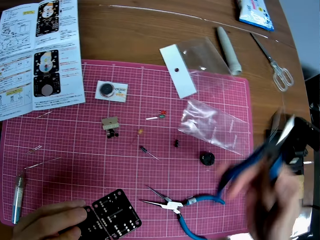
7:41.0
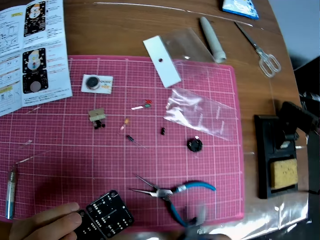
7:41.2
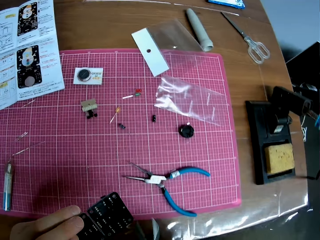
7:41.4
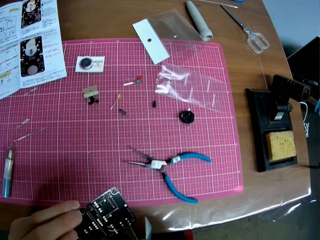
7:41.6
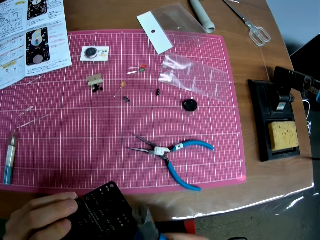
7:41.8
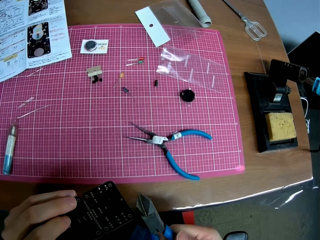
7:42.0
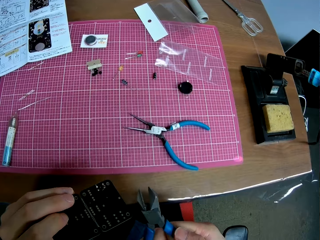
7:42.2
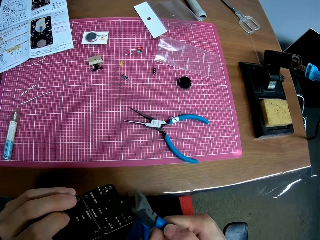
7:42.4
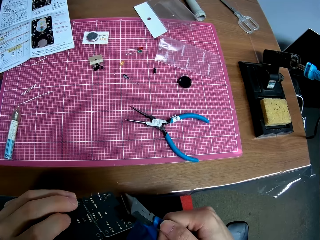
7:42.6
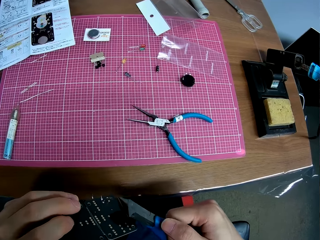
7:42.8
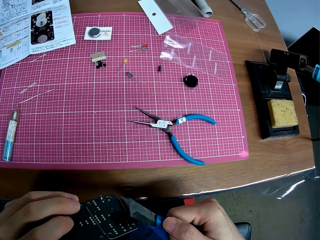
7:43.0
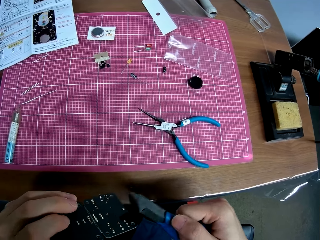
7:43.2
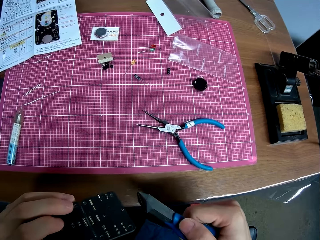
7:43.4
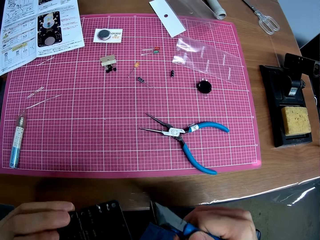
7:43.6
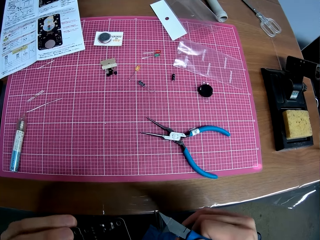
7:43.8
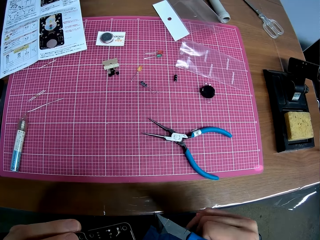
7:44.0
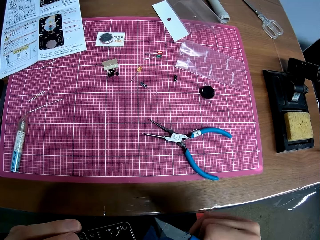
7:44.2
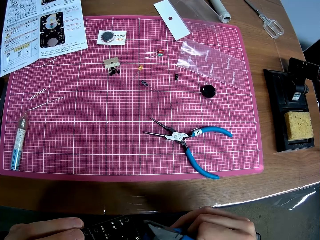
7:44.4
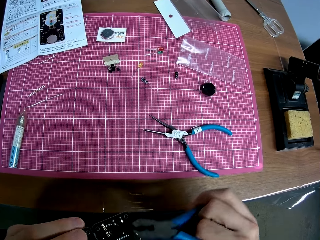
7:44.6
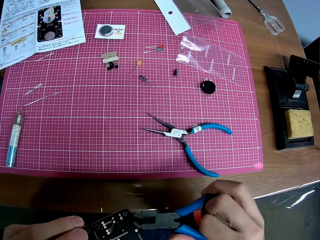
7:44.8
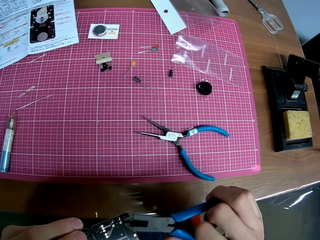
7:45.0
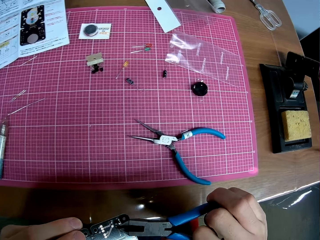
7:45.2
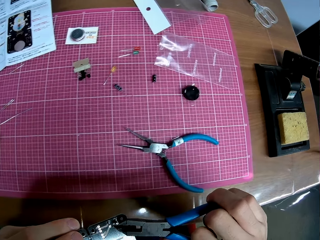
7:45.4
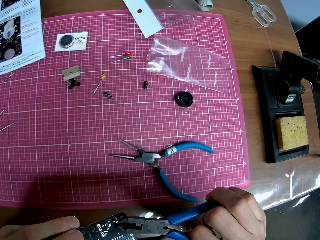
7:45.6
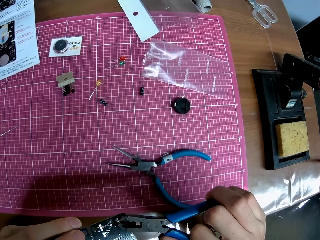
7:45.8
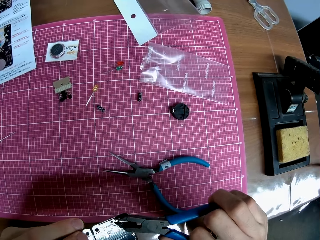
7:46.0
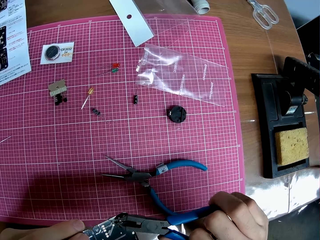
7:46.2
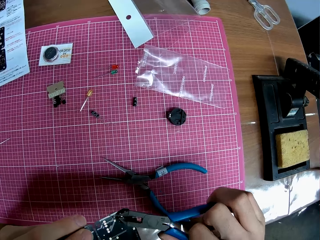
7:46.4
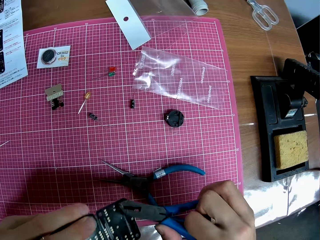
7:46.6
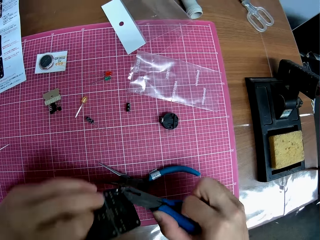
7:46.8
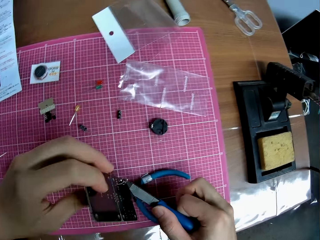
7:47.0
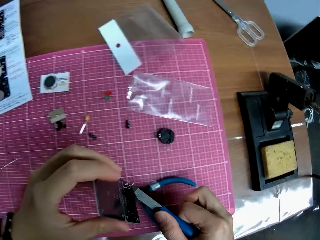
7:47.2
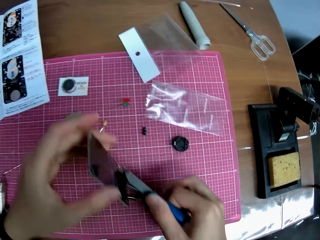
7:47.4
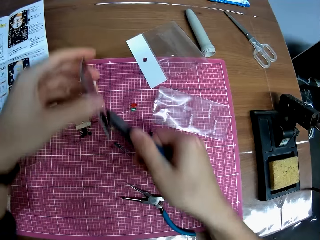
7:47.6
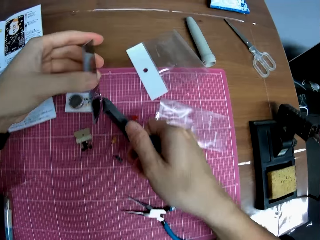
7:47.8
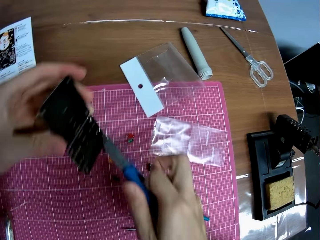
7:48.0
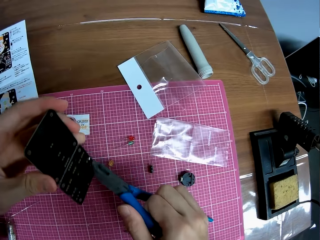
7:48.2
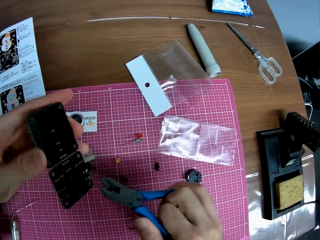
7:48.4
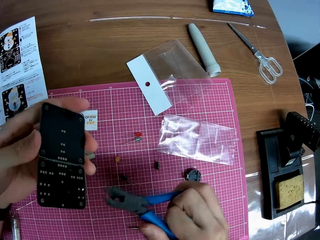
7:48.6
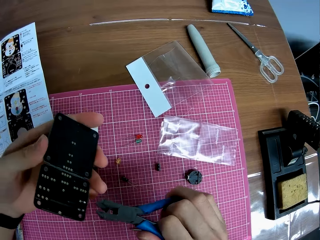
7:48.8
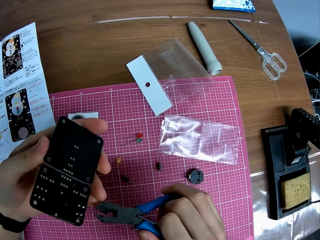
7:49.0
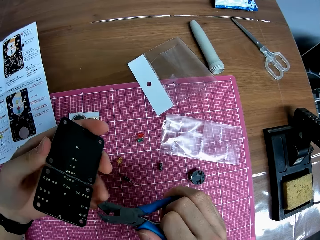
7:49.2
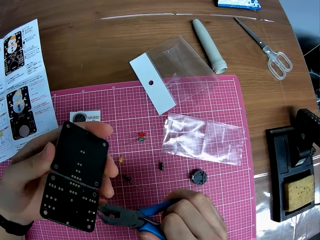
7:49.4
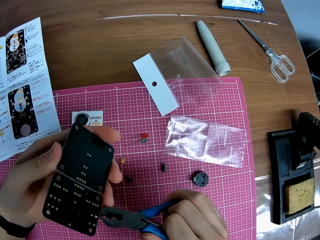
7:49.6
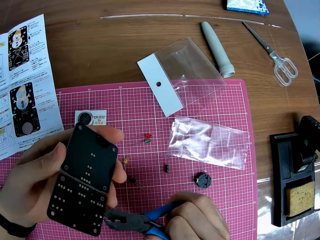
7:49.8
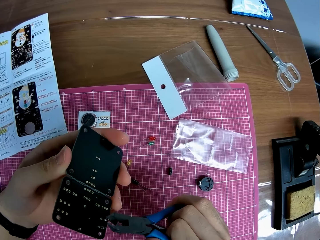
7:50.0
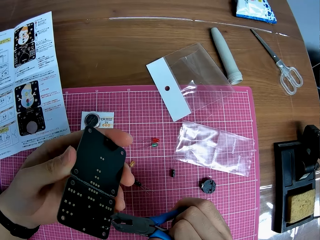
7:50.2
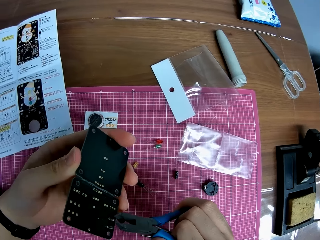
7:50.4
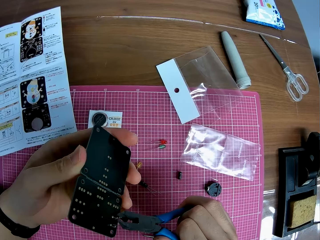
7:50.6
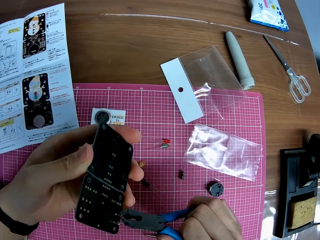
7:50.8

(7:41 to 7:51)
The camera wearer tightens the light emitting device. They pull out the iron on the circuit board with the plier.

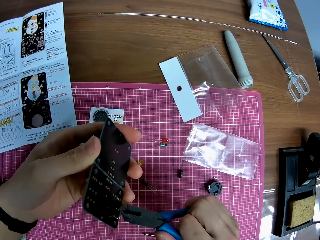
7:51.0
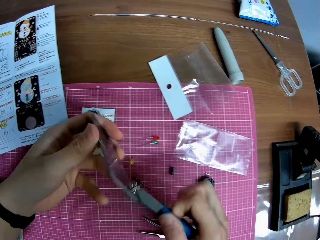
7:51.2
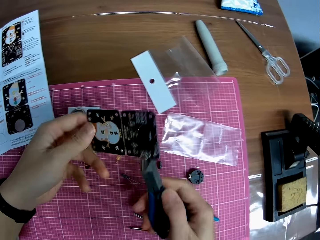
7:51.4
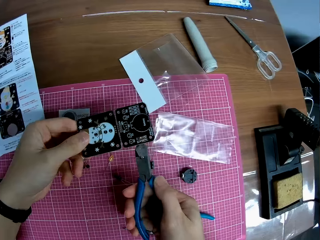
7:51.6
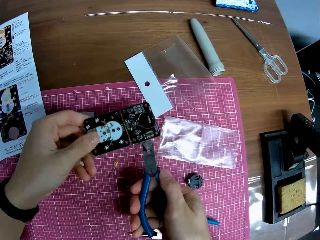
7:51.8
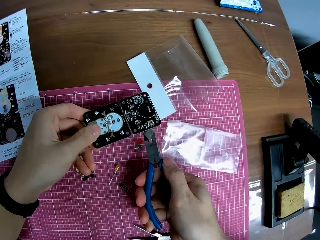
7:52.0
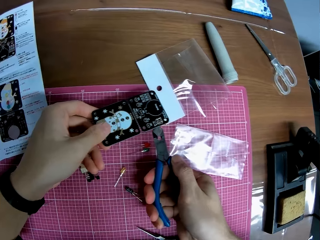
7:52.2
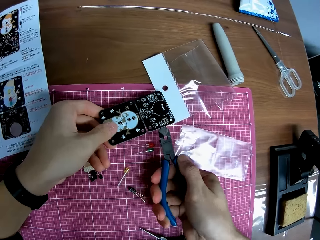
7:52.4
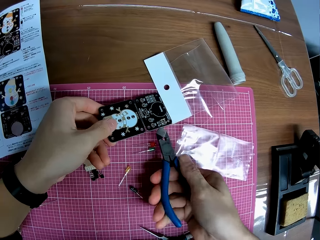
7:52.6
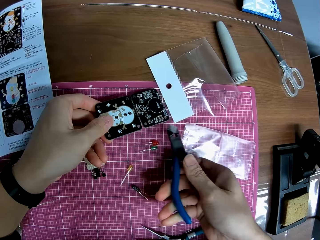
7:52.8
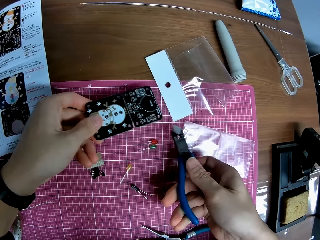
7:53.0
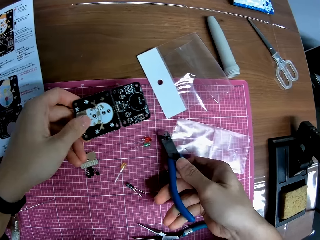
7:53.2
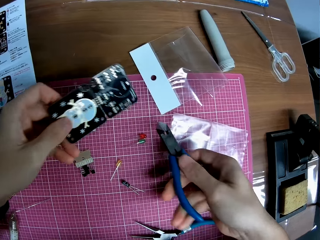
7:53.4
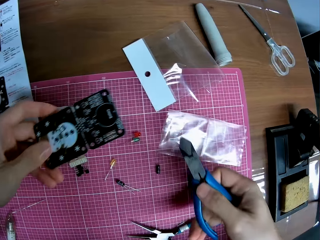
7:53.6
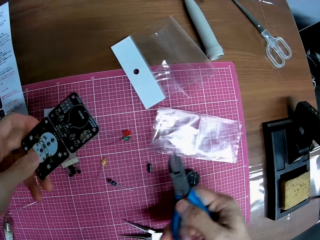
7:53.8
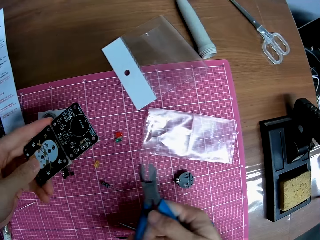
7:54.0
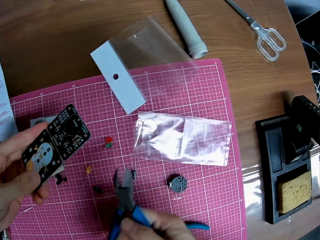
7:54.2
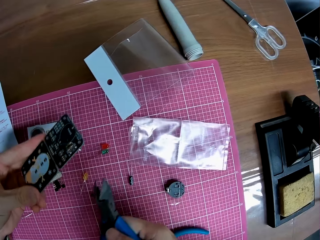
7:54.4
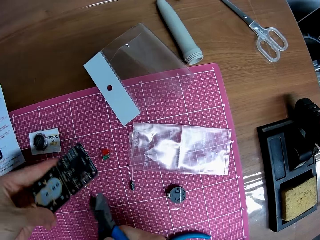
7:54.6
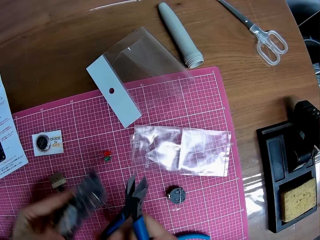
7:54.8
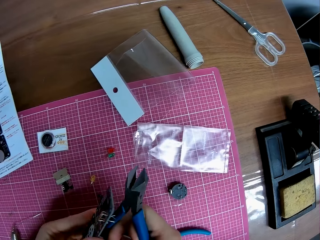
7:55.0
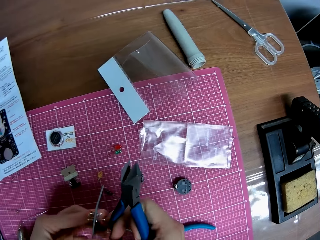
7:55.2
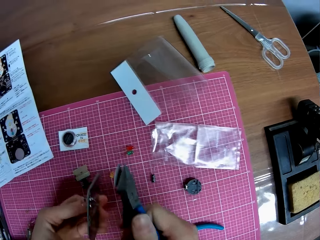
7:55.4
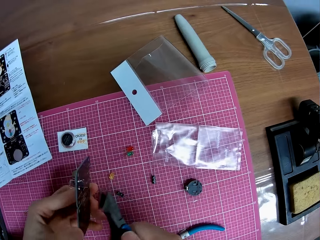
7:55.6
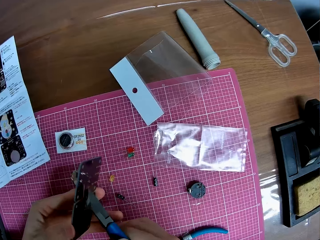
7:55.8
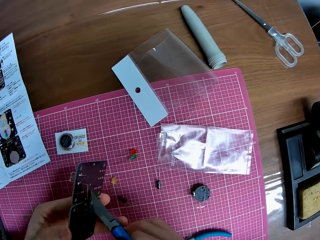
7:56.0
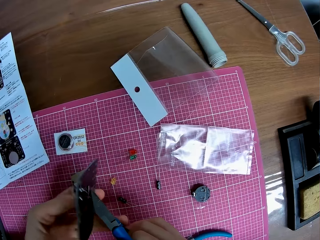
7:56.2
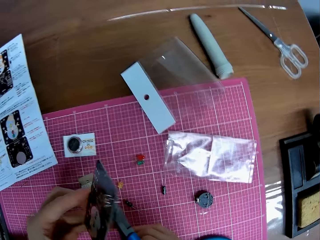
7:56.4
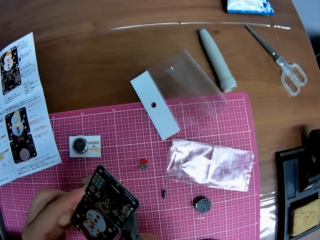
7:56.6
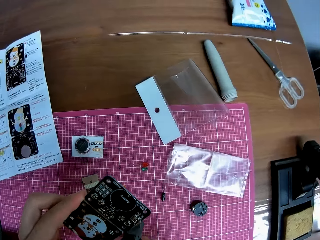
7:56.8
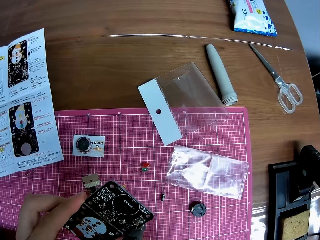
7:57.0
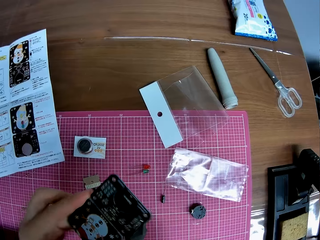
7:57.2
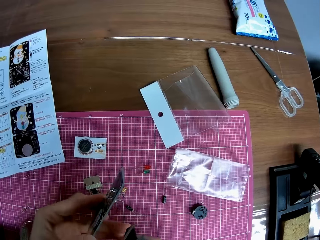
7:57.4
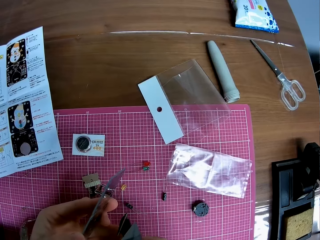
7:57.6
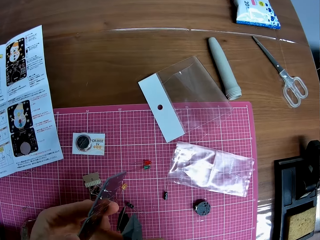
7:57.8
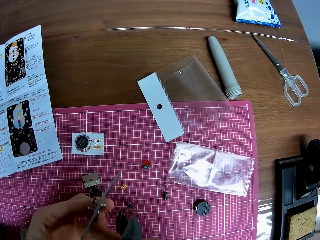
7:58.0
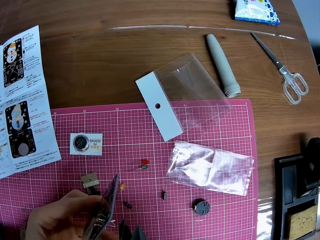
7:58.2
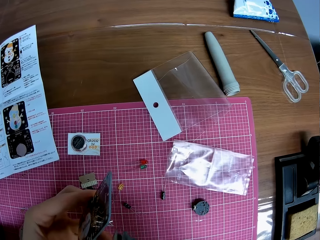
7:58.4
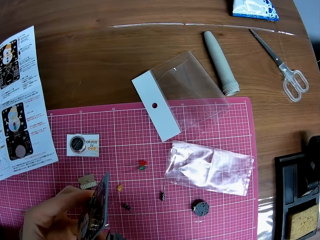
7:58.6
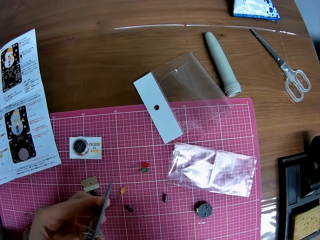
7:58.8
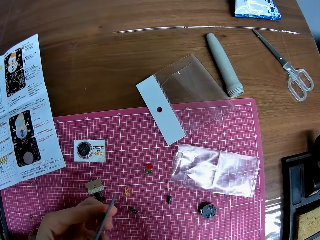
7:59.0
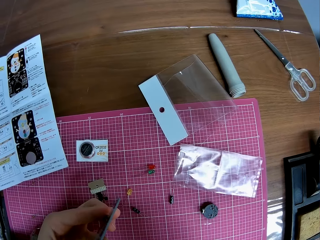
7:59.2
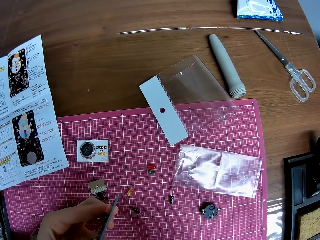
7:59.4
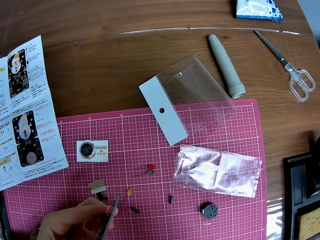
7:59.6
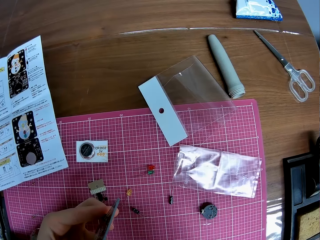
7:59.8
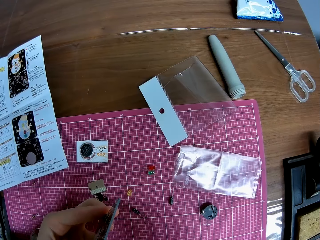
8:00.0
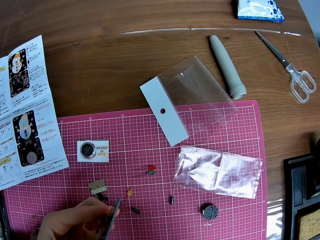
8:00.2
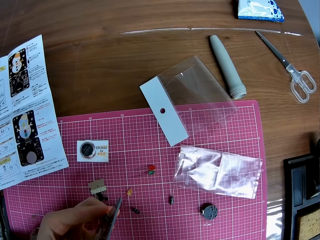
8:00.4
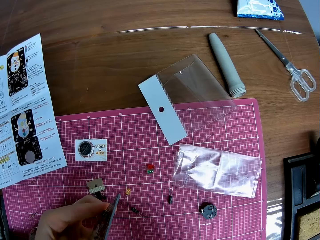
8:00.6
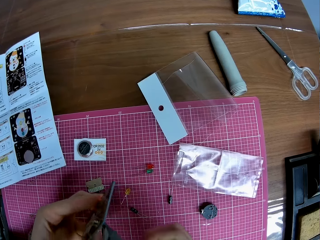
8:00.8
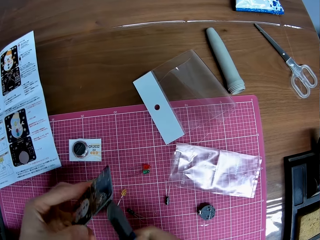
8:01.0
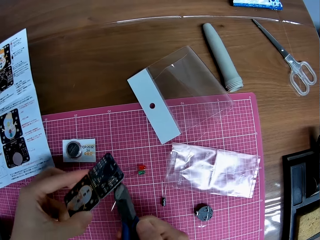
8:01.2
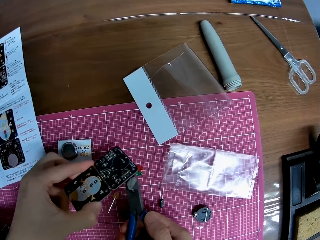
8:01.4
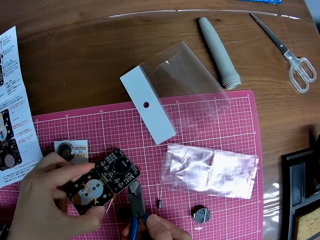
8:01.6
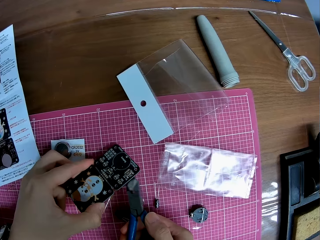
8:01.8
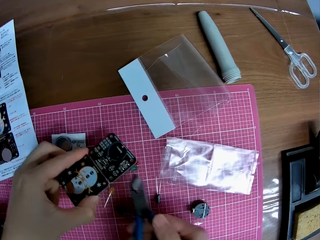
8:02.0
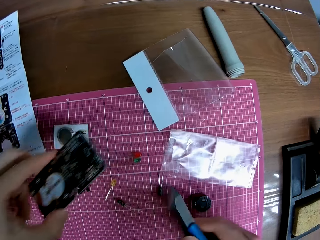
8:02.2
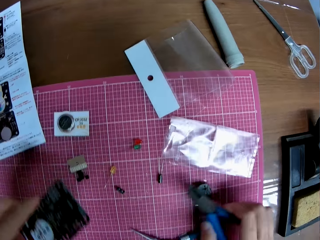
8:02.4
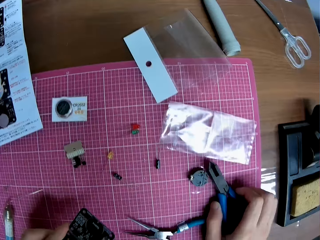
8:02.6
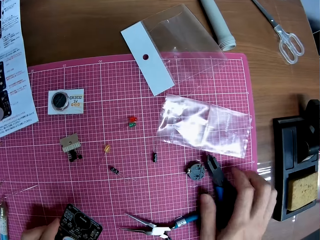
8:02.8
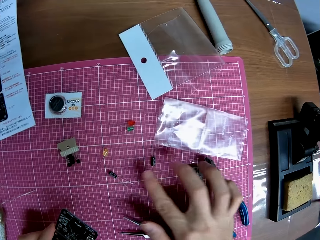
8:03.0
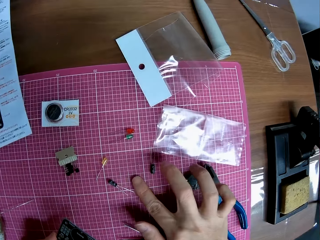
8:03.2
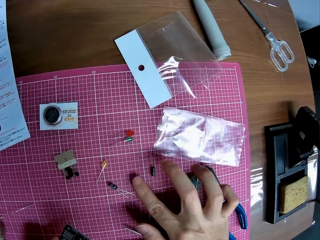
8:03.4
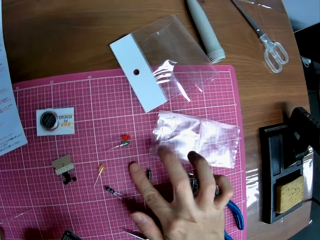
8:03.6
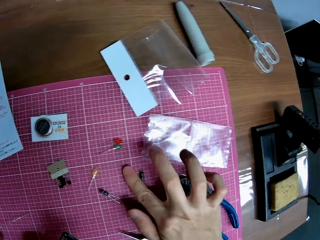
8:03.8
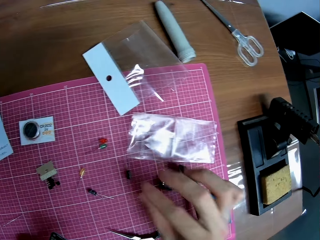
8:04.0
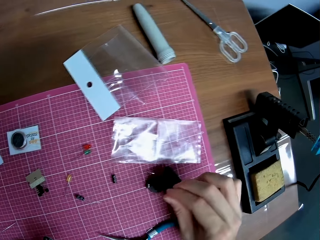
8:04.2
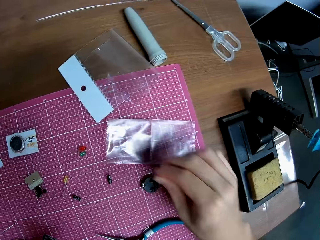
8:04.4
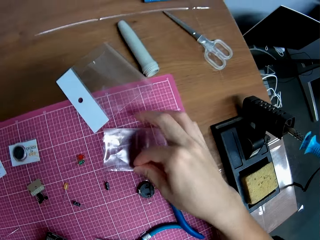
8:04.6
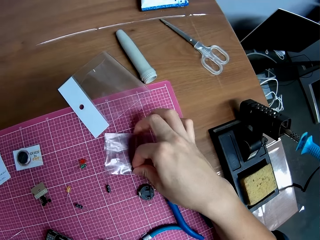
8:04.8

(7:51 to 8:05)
The camera wearer turns the surface mount device. He checks the surface mount device. He drops the plier on the table. He picks up some small particles from the table with his finger.
